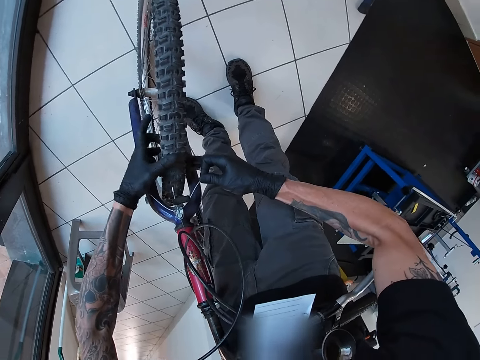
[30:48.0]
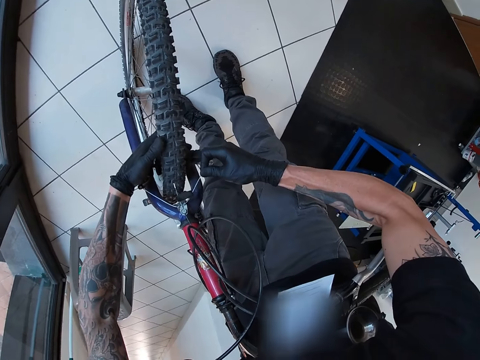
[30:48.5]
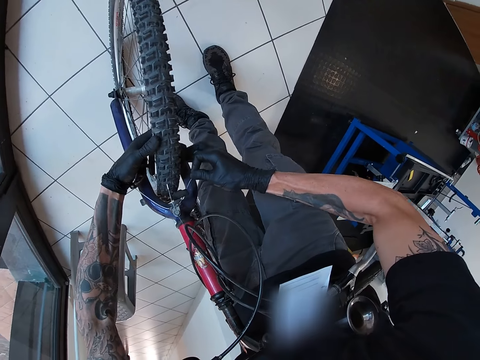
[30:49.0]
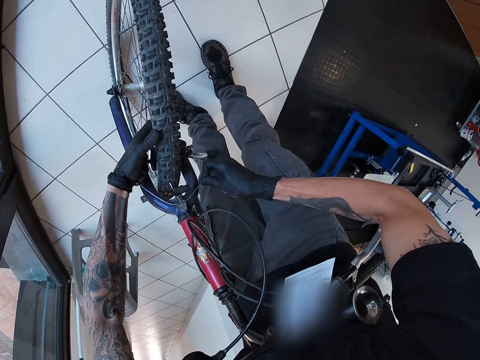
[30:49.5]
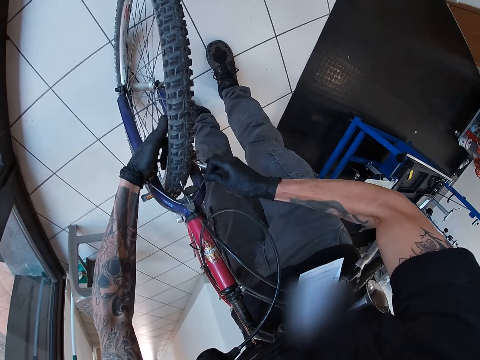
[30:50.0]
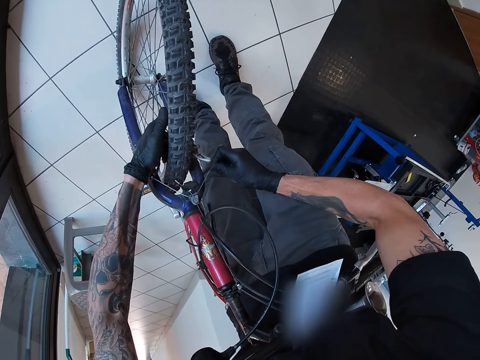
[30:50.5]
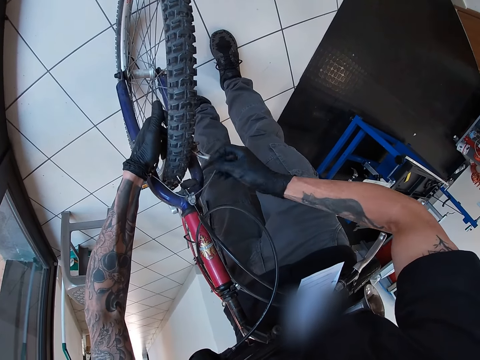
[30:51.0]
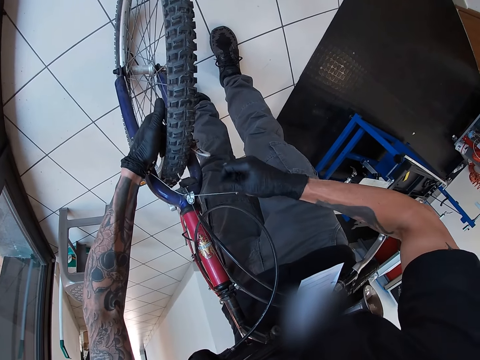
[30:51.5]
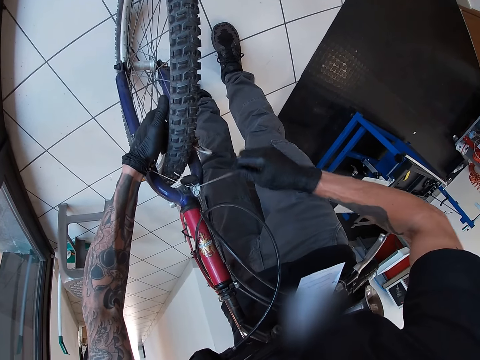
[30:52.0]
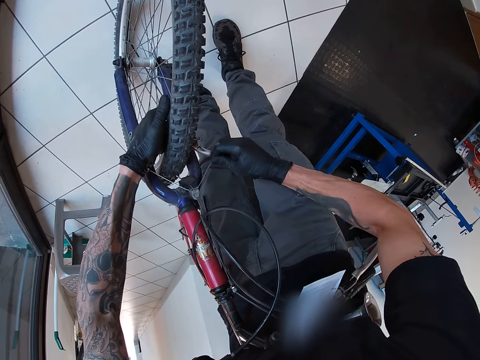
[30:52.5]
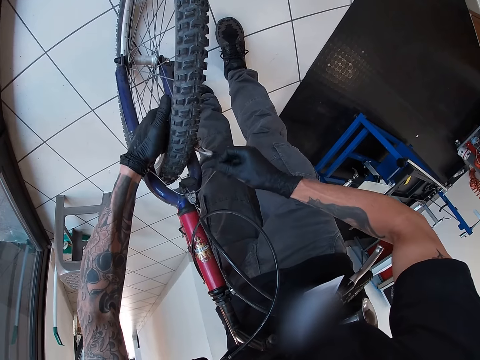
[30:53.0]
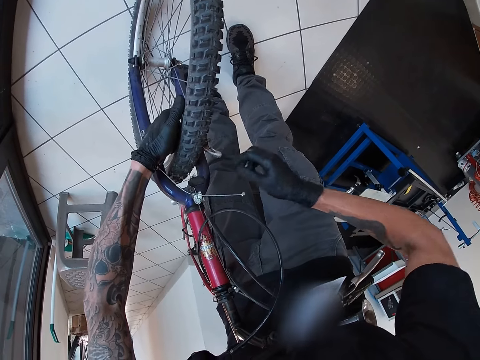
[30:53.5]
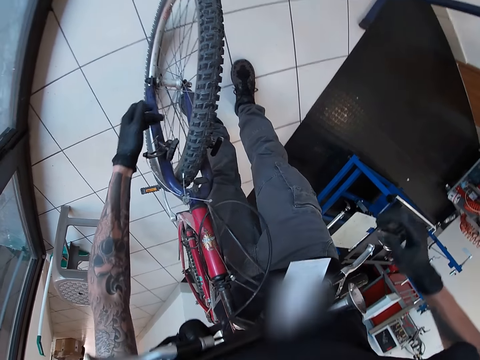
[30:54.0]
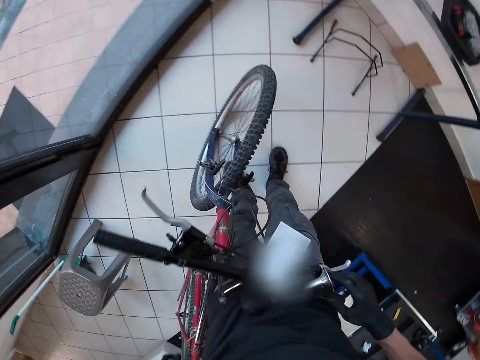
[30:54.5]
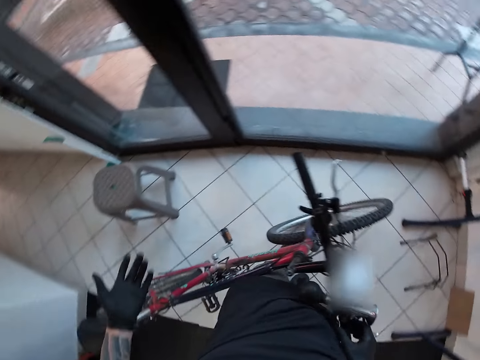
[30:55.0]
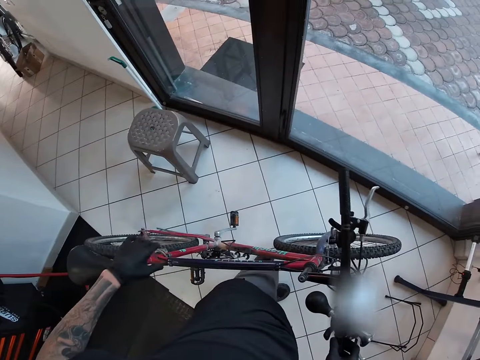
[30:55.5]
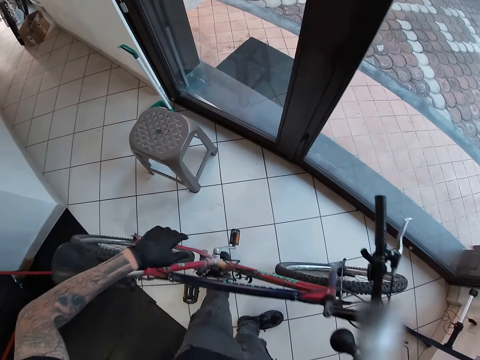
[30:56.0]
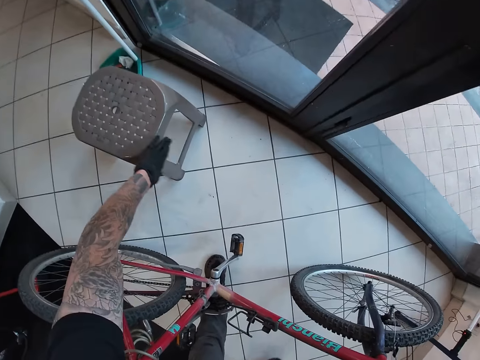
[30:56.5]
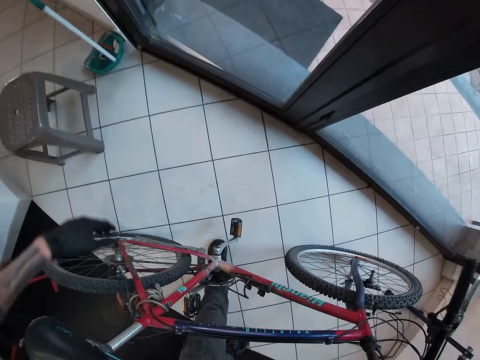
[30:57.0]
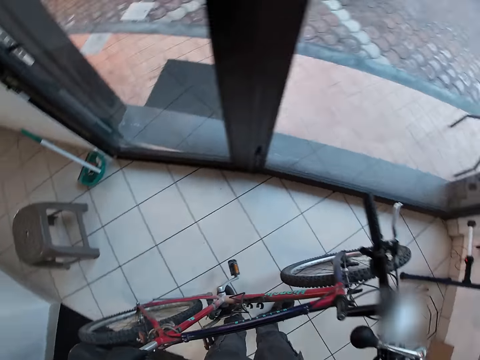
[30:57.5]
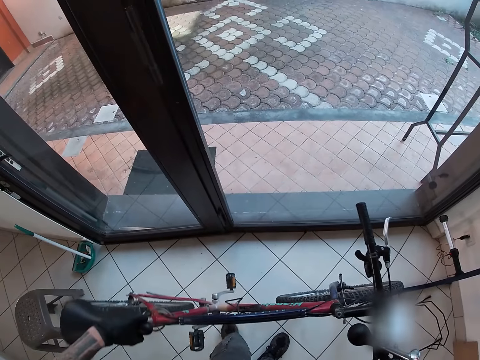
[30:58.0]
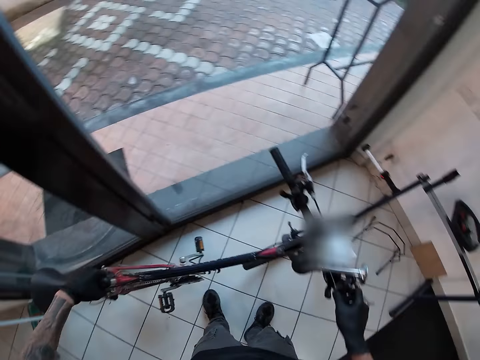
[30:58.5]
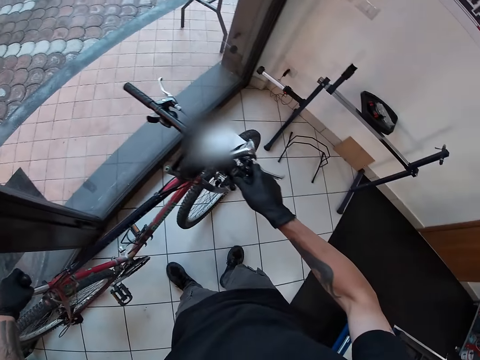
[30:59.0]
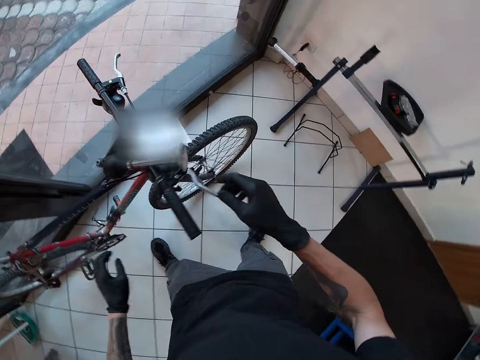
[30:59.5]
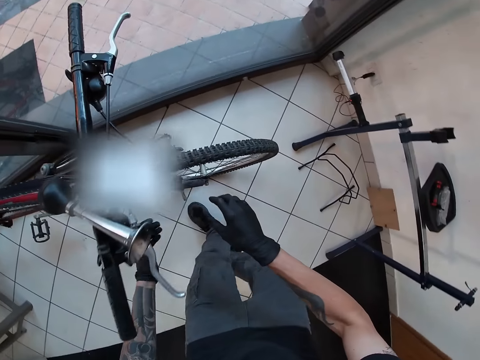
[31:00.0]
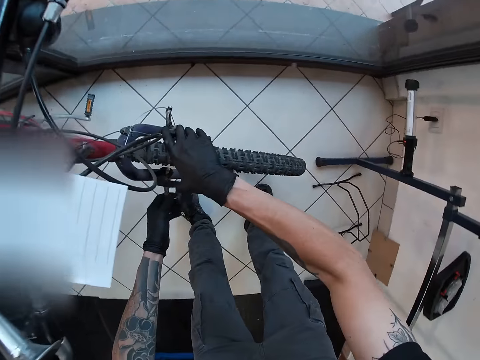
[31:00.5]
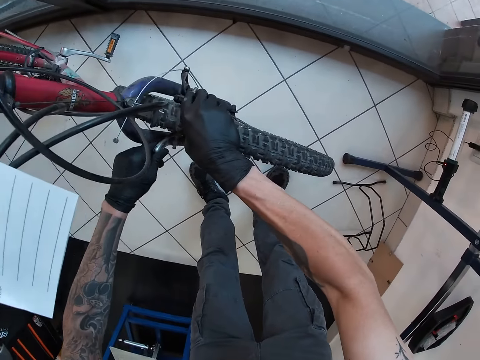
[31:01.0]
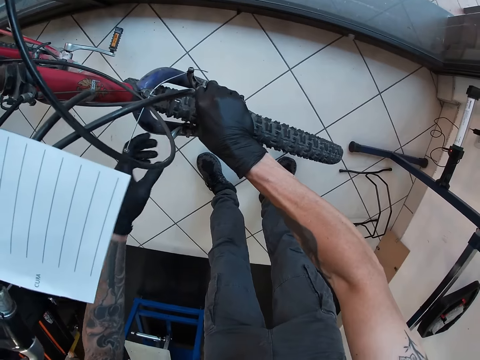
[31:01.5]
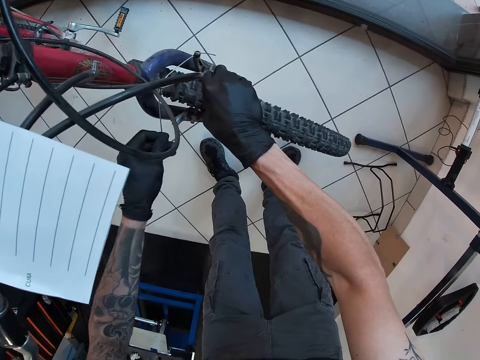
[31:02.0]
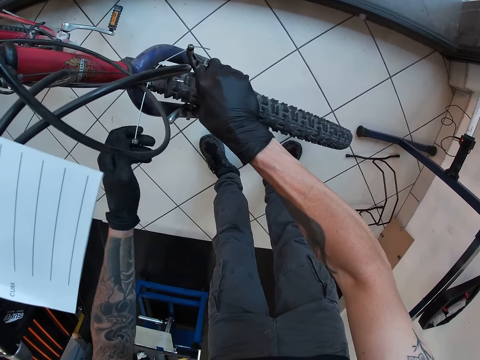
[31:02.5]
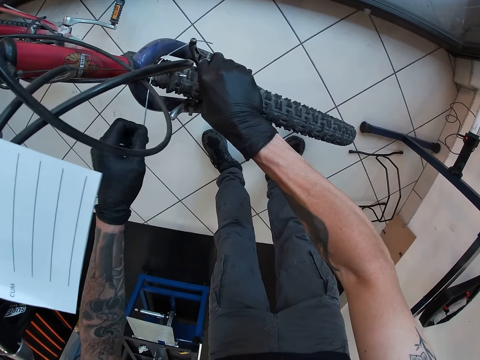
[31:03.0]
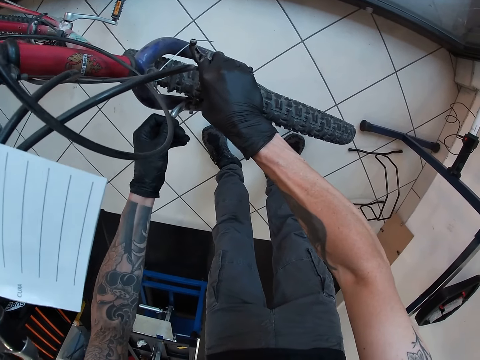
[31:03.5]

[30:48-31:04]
The camera wearer holds the bicycle handle with his right hand. He leaves the brakes. He pushes a plastic stool on the floor with his left hand. He adjusts the bicycle on the floor with both hands. He moves the bicycle. He touches the front brake on the bike with both hands. He holds the tyre of the bicycle with his right hand. He fixes the brake pads. He holds the brake cable on the bicycle with his left hand.

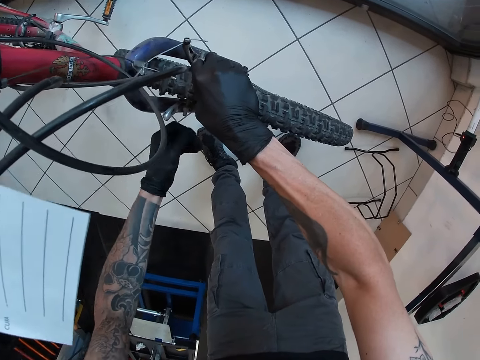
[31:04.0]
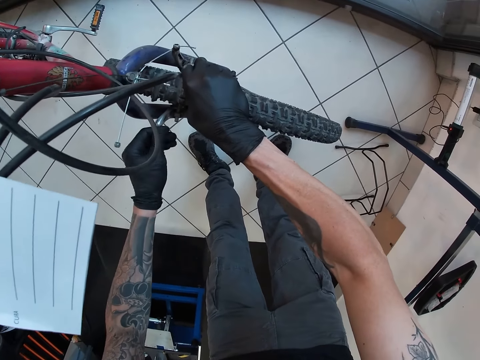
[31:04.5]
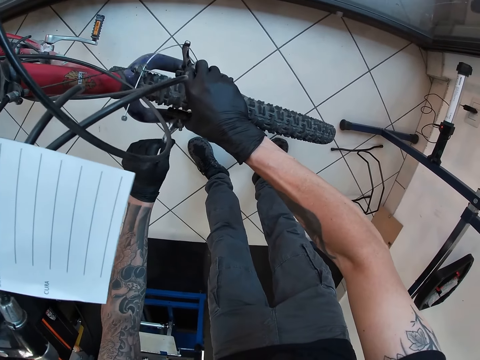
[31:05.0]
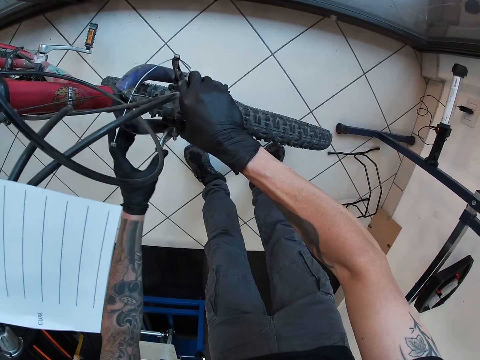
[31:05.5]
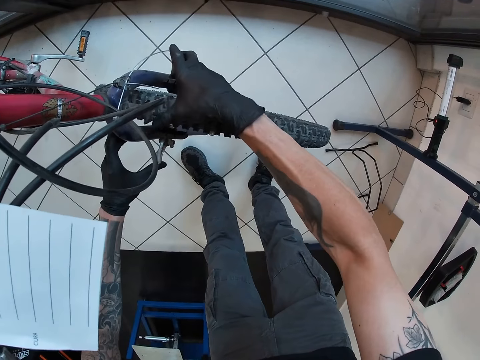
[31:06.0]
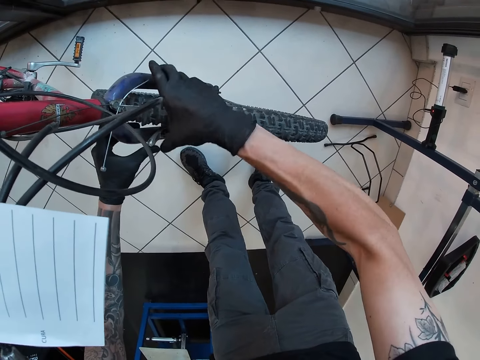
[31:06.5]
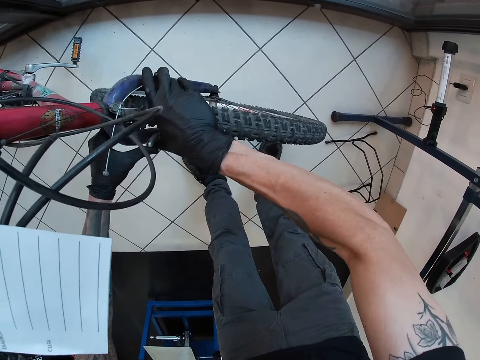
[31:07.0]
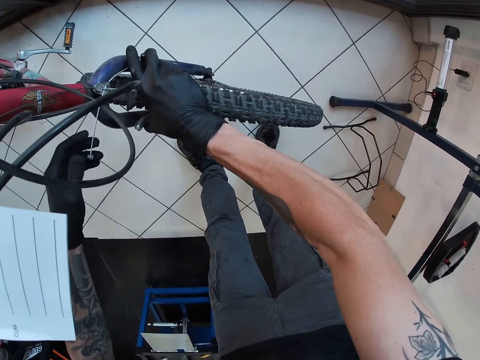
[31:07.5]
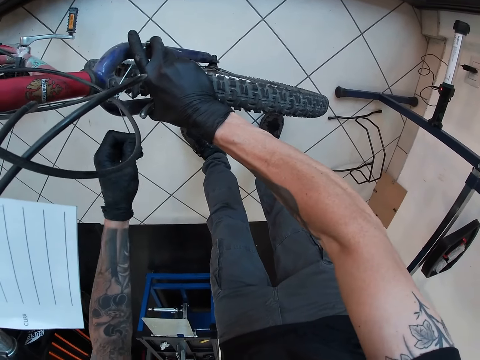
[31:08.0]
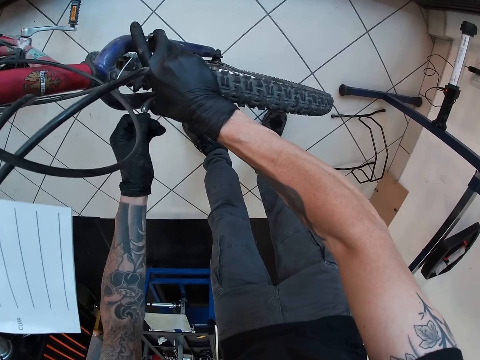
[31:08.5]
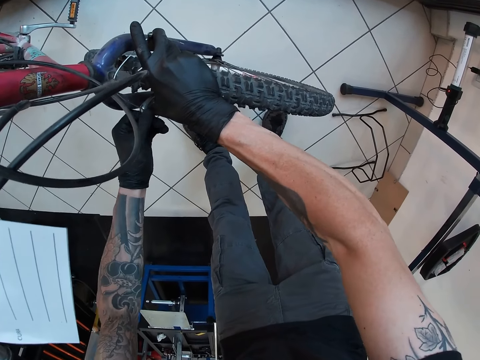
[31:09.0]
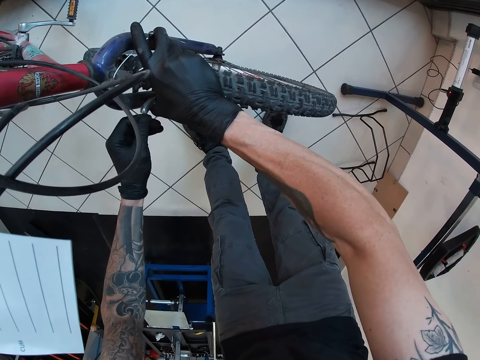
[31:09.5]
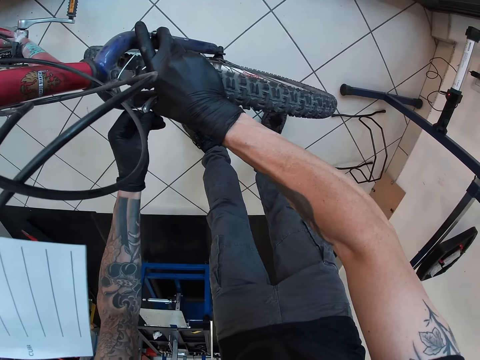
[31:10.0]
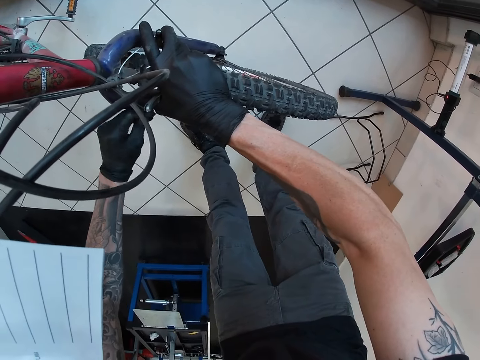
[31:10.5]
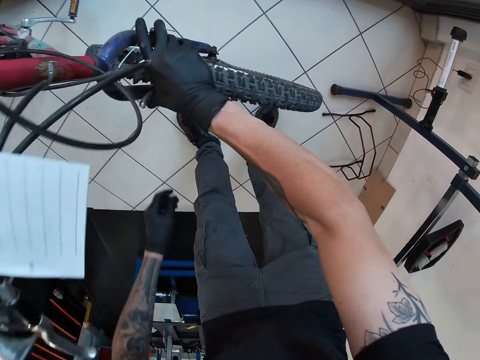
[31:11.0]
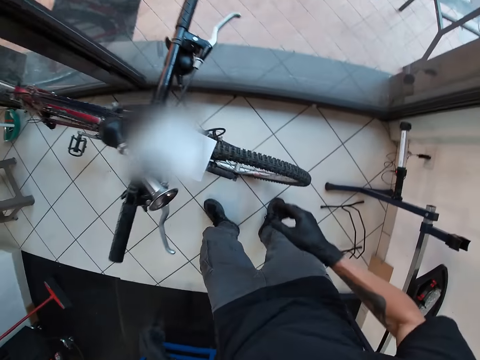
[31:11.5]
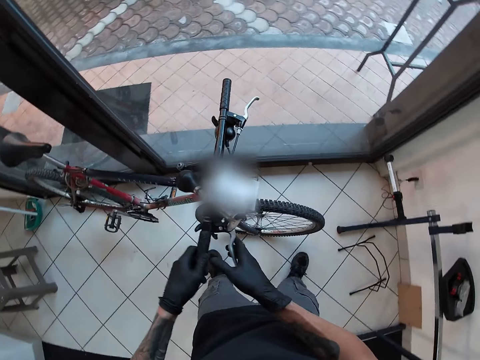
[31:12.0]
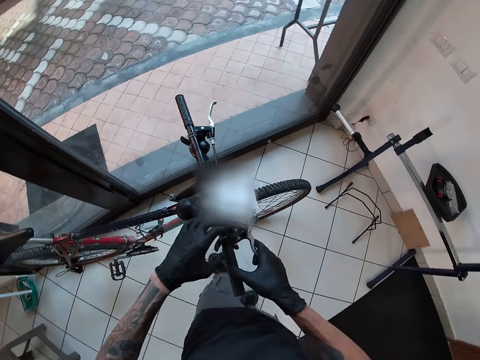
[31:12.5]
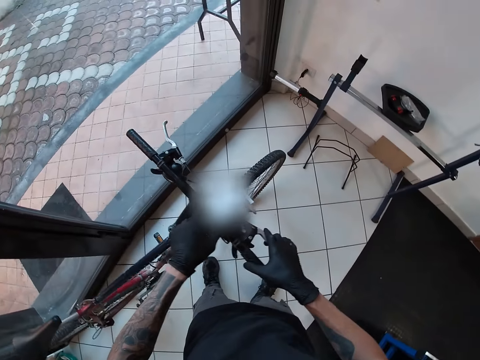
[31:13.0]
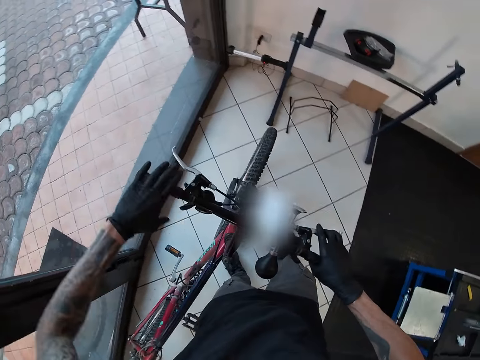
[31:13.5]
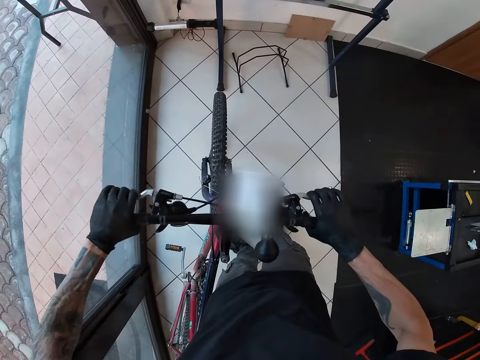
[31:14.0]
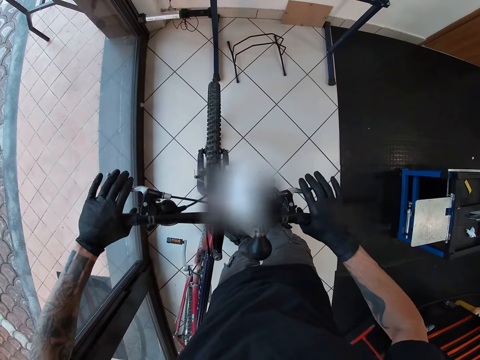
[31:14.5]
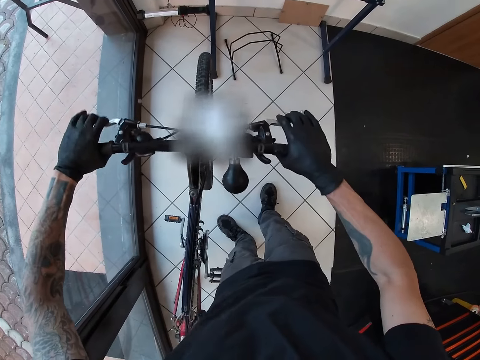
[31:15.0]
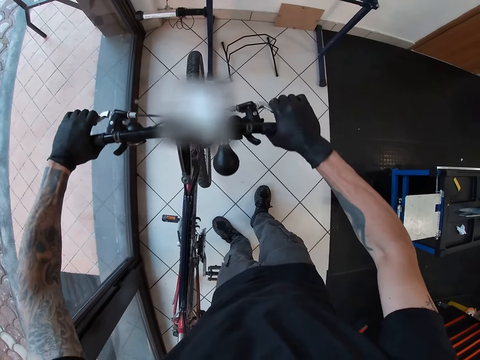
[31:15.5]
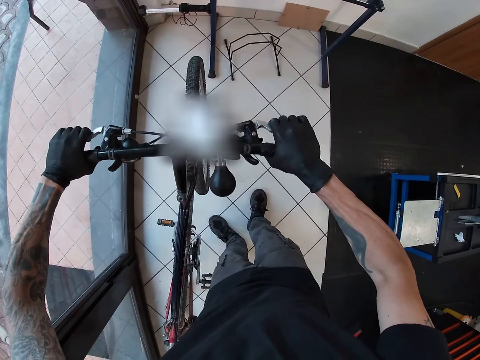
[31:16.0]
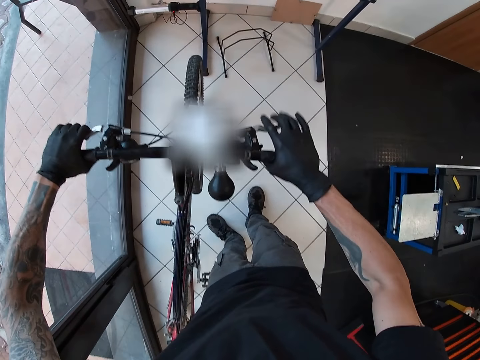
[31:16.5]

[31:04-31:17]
The camera wearer adjusts the front brake on the bicycle with both hands. He inserts the brake cable into the front brake with his left hand. He leaves the brake pads. He touches the brake lever on the bicycle with both hands. He holds the brake lever on the bicycle with his left hand. He confirms the brakes.
